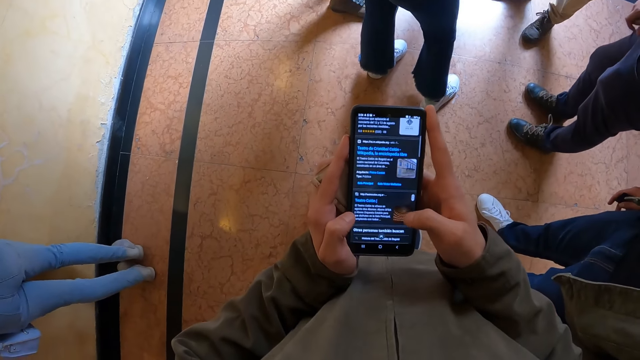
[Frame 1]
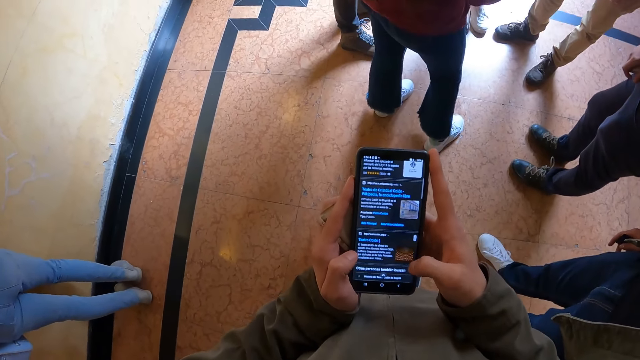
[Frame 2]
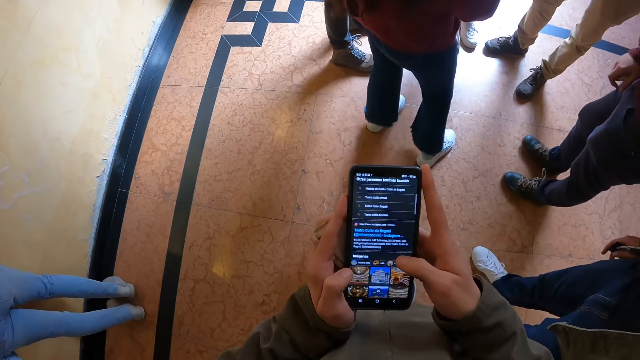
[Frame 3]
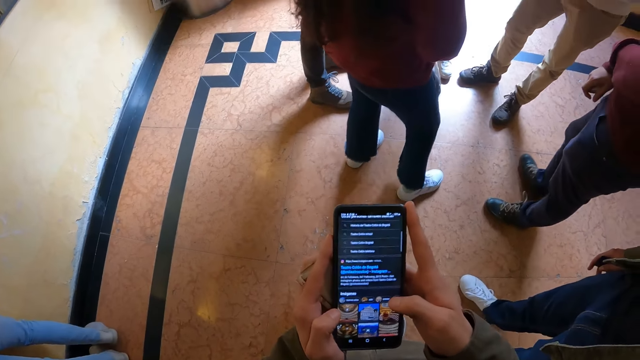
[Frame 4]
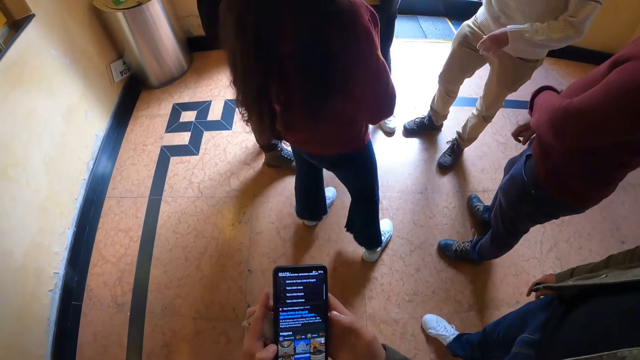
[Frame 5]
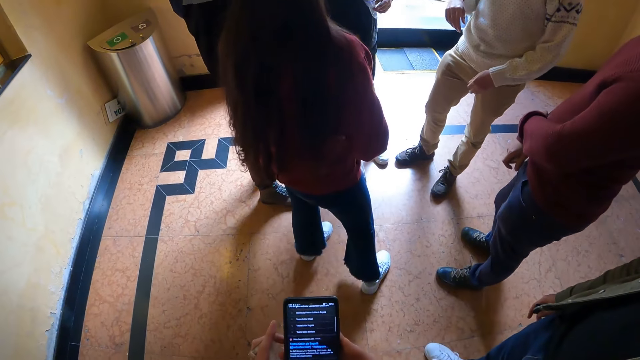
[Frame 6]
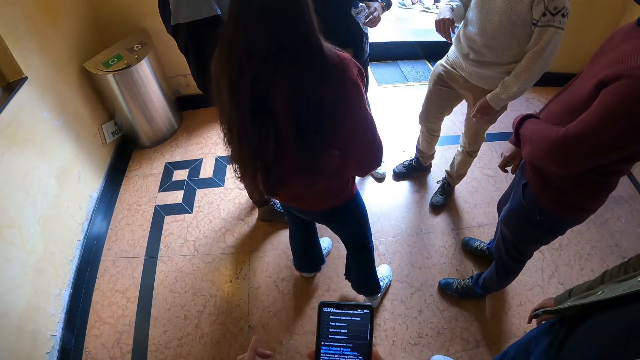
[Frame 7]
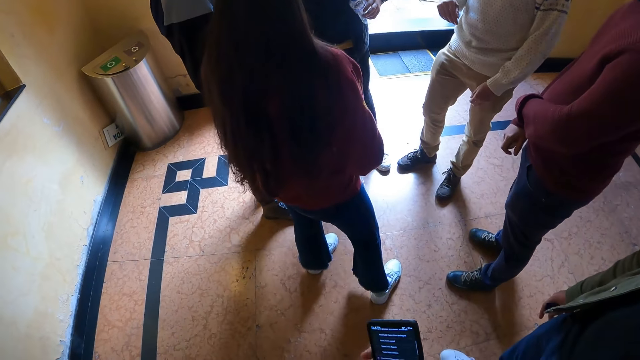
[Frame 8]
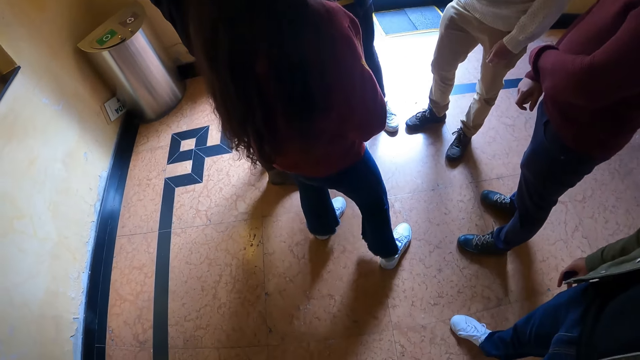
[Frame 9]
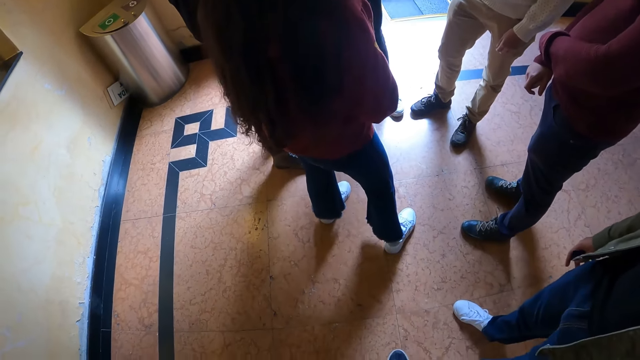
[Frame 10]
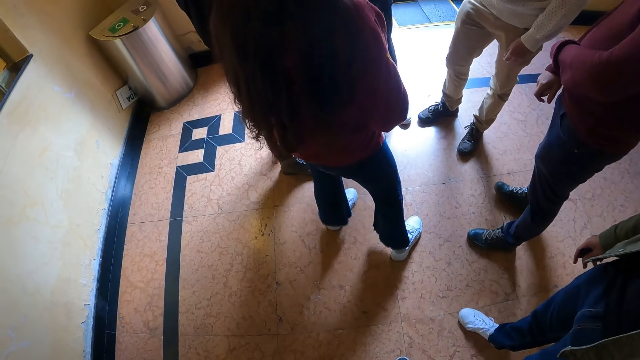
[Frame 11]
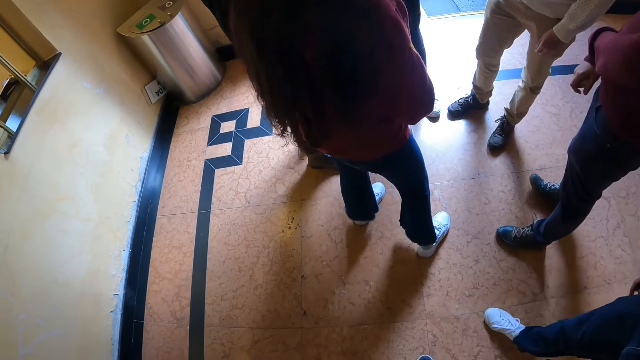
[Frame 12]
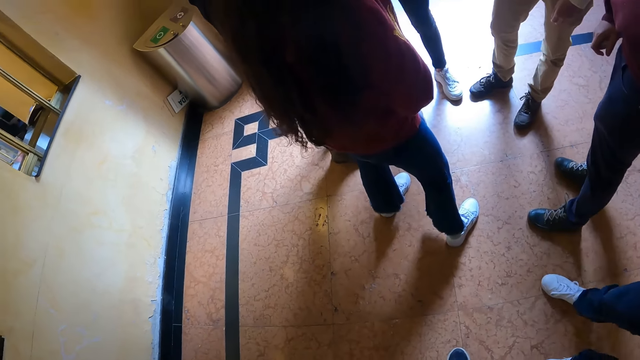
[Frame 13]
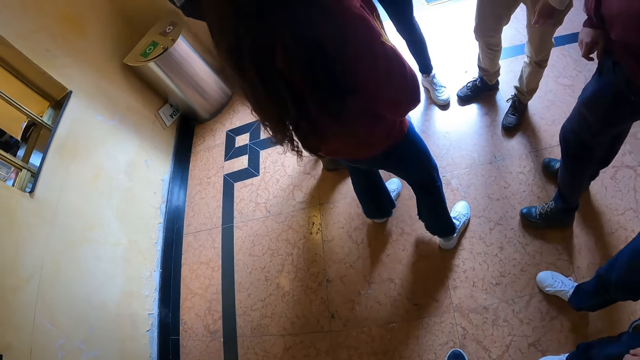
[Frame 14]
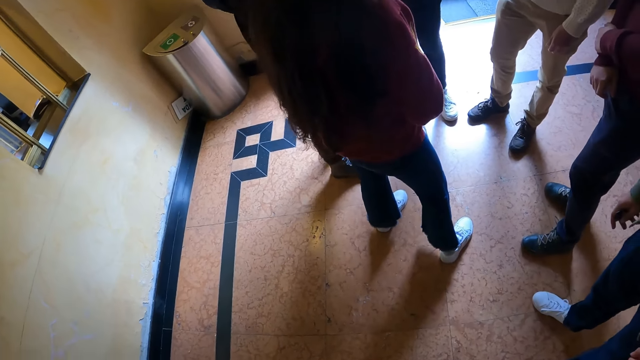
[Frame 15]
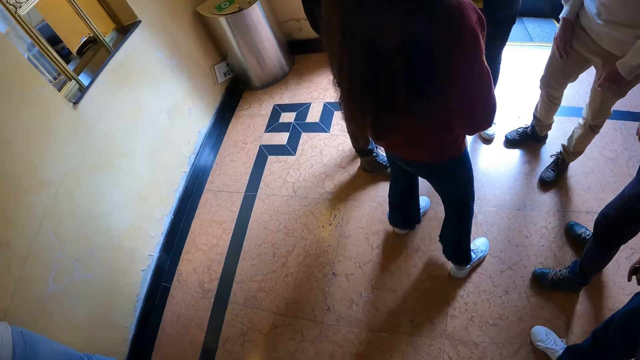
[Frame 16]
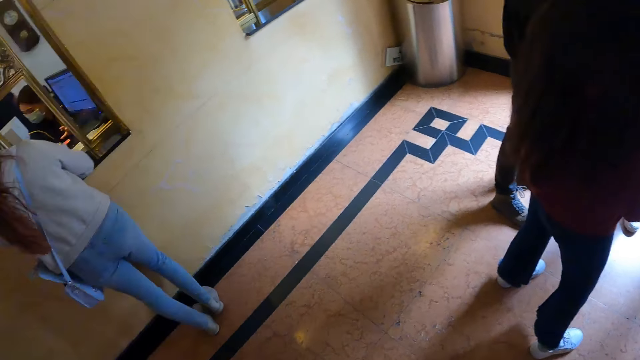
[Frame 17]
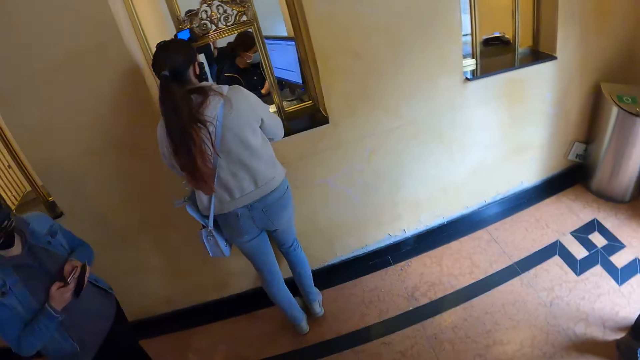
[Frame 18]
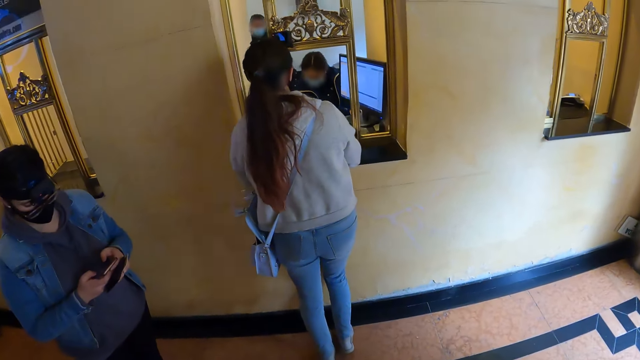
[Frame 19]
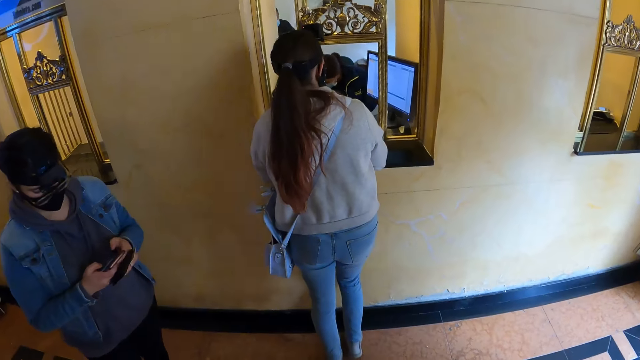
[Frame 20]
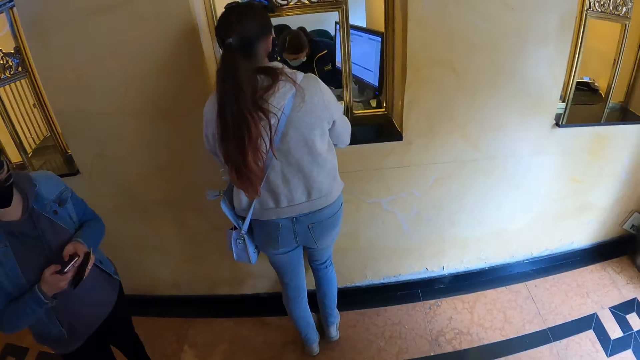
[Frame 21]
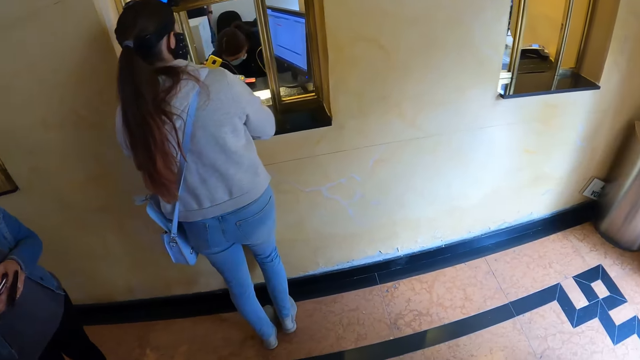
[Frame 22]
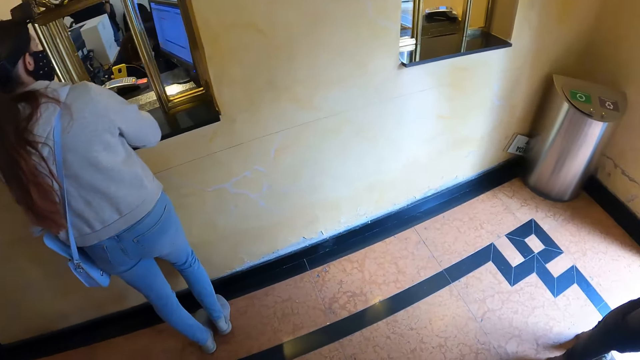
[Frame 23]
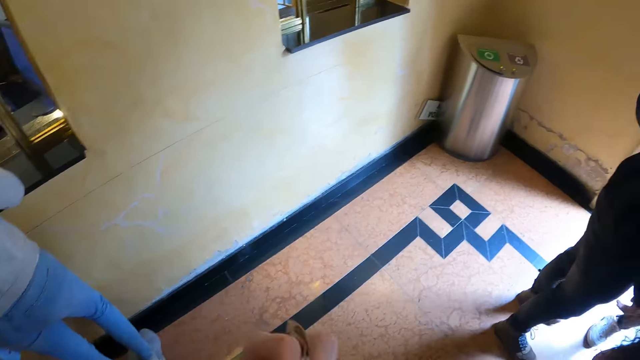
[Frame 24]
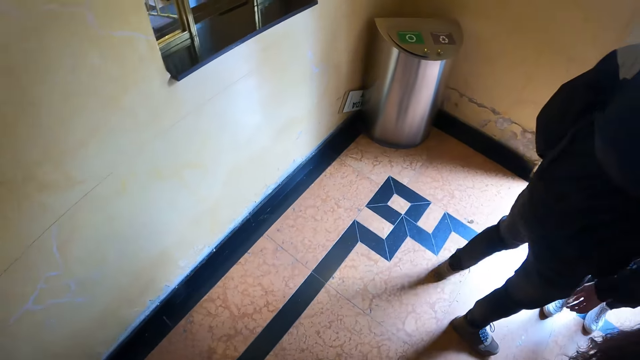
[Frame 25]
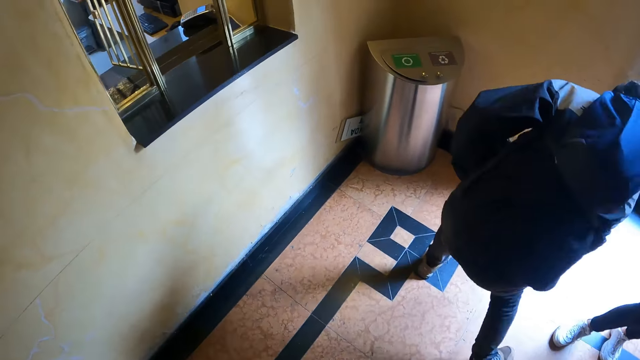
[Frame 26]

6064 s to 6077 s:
The camera wearer looks around. They look around.

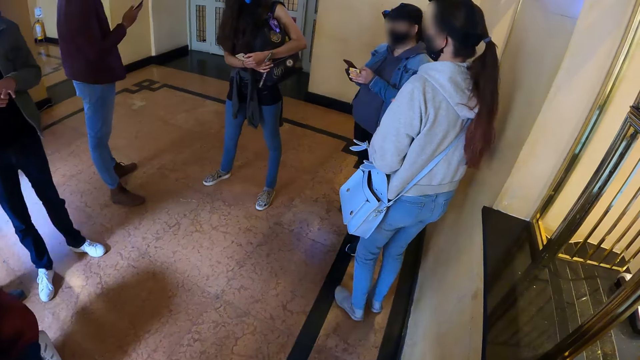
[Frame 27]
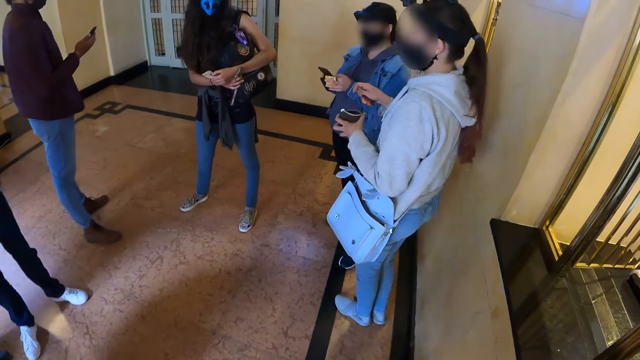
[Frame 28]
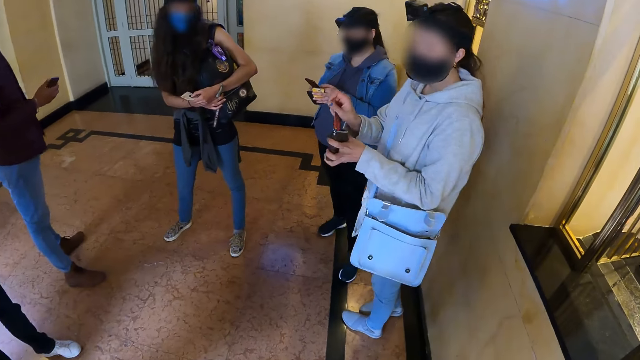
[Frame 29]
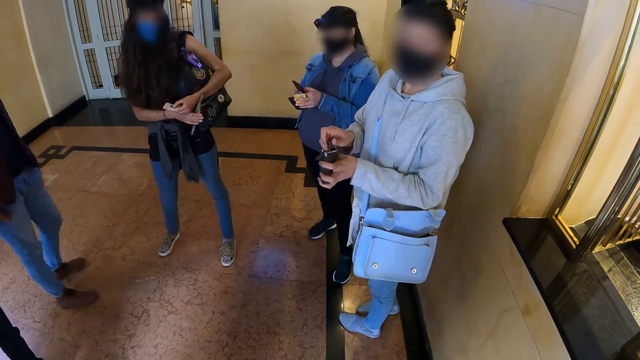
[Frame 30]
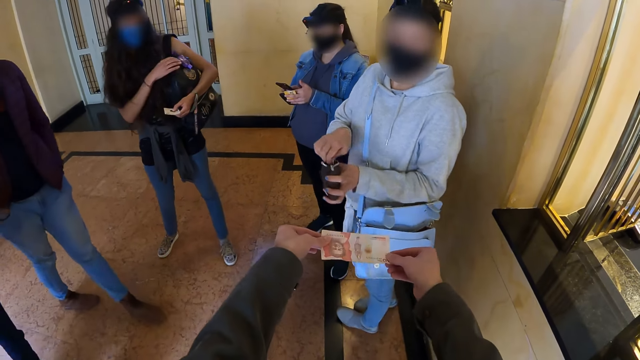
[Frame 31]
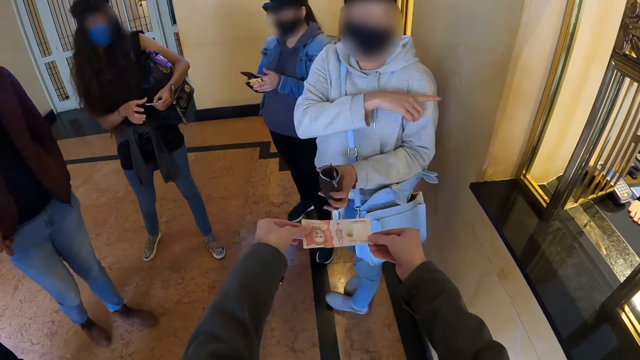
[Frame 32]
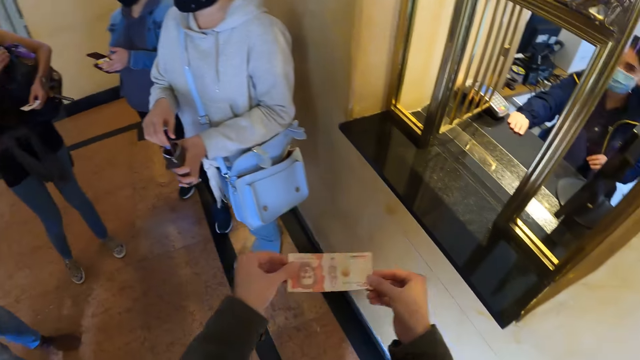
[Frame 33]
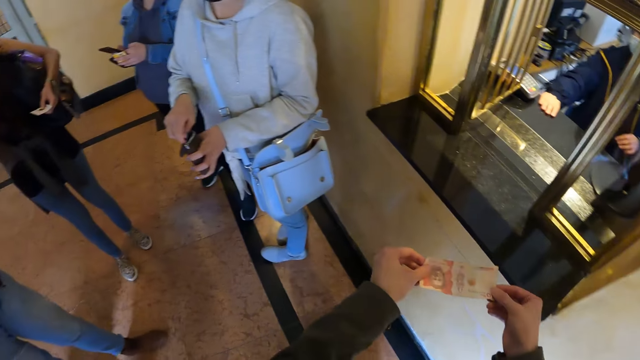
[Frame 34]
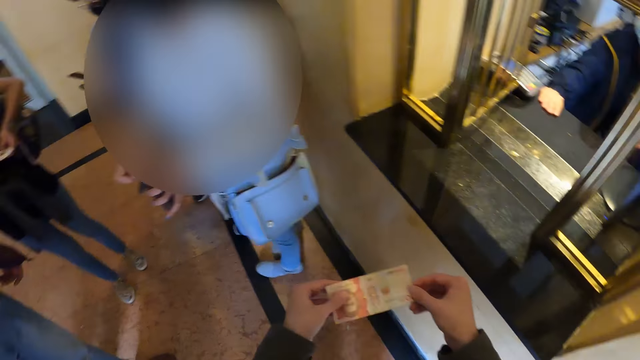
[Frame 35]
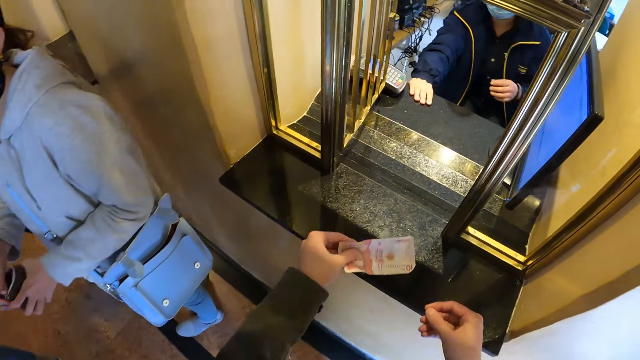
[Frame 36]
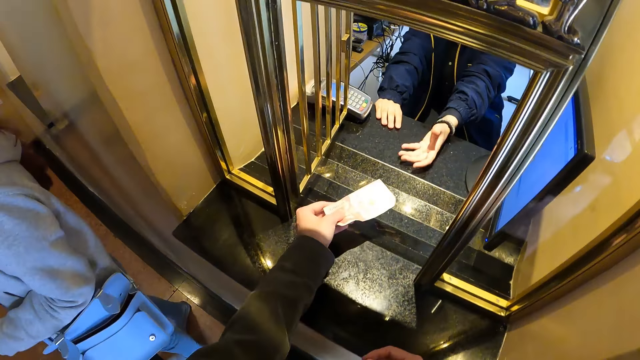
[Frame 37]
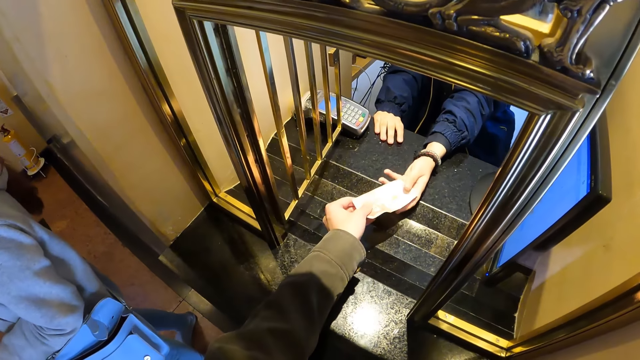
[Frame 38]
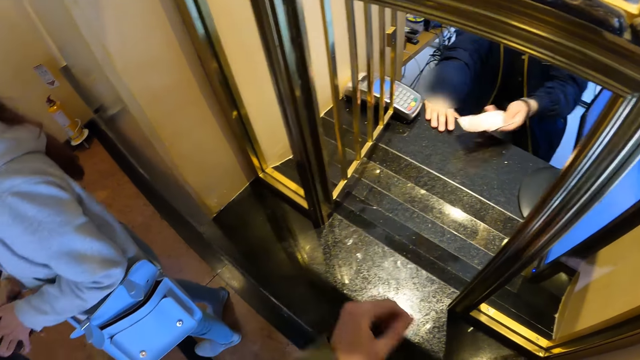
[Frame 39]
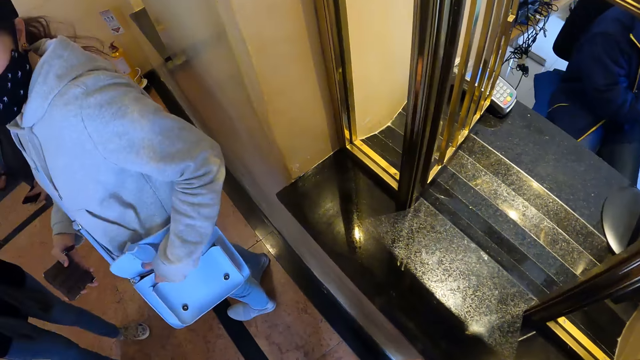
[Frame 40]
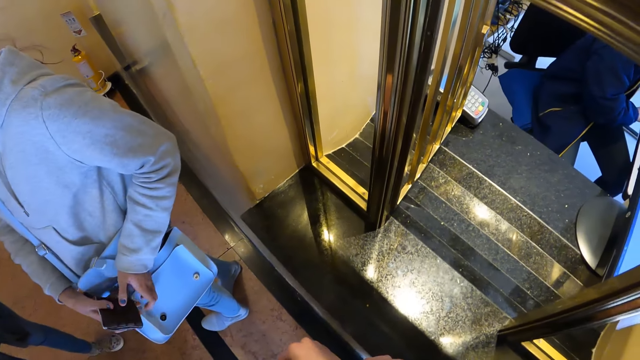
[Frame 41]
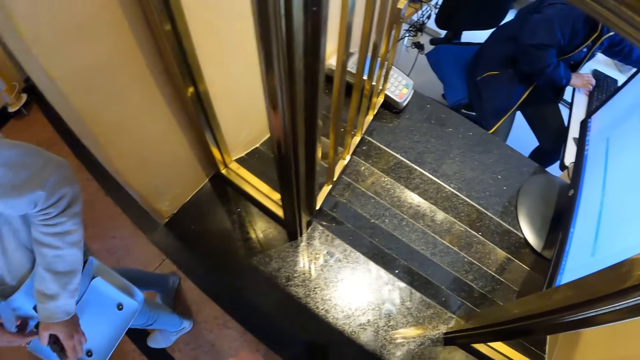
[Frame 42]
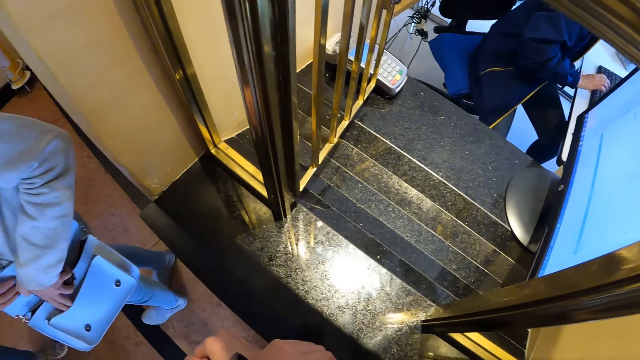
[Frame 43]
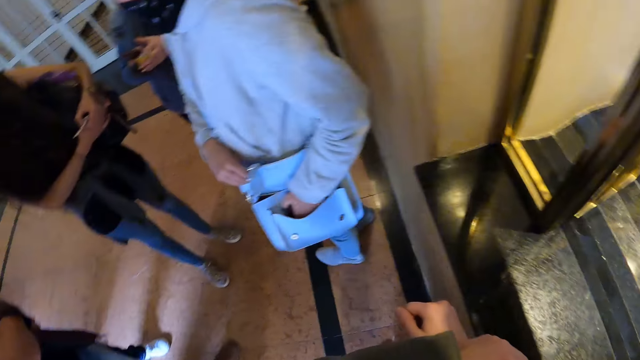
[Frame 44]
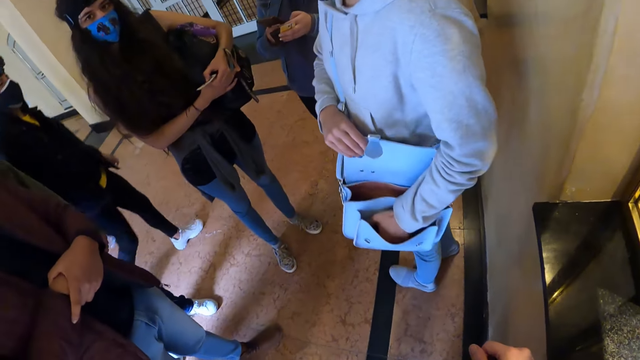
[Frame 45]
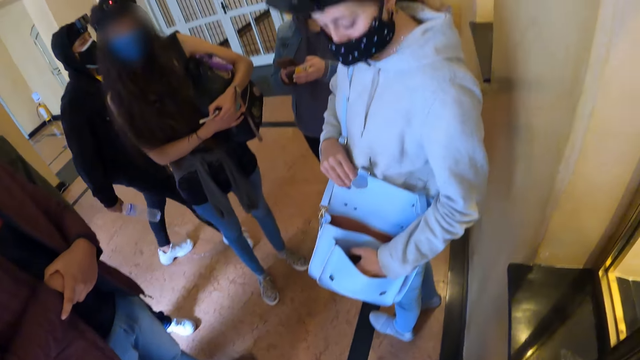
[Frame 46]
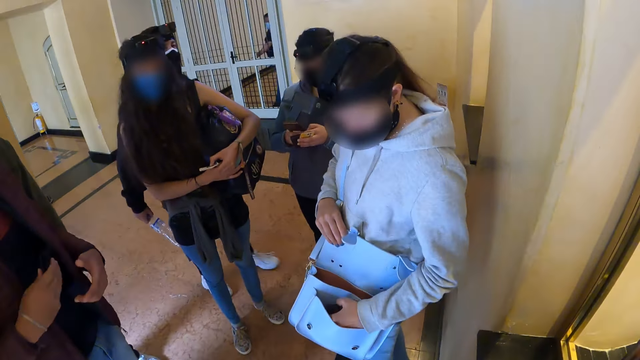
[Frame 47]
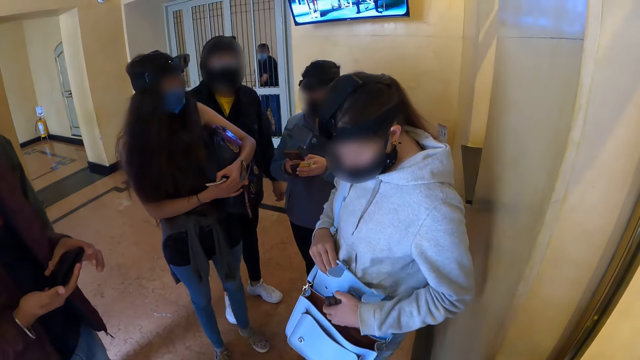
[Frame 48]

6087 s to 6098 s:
The camera wearer lifts money. They give a woman money. The woman points to the counter for the camera wearer. The camera wearer talks to the woman. They move the money. They give another woman money. They look around.
